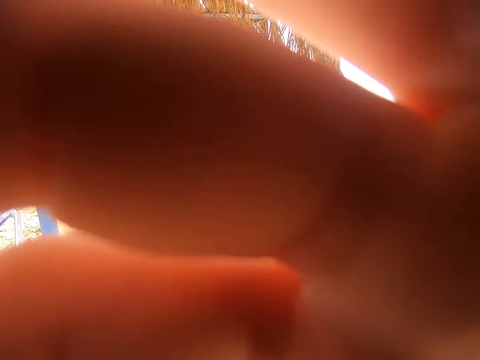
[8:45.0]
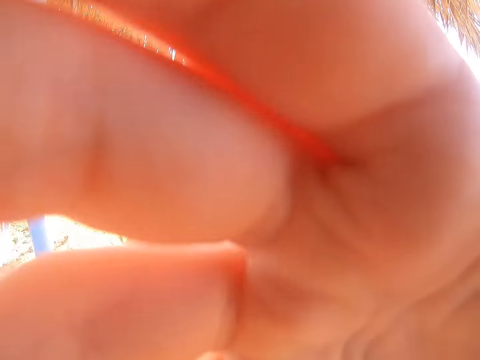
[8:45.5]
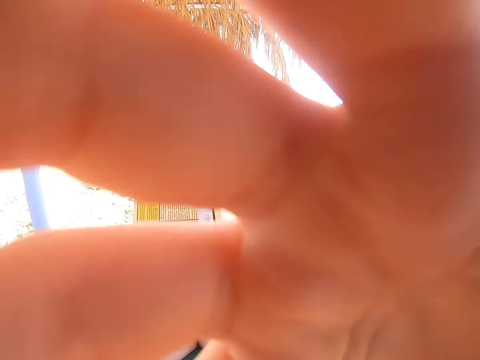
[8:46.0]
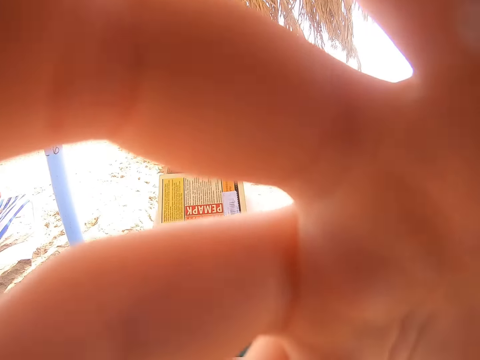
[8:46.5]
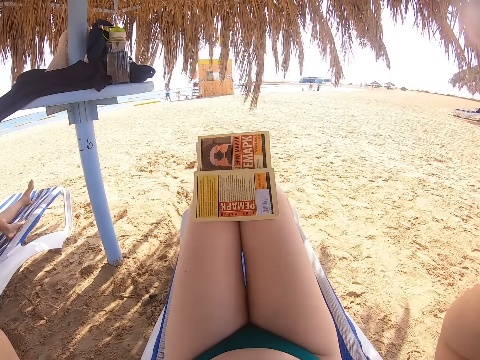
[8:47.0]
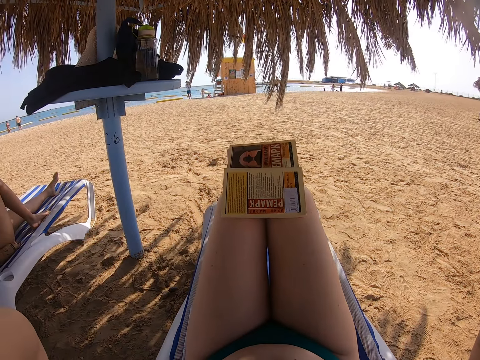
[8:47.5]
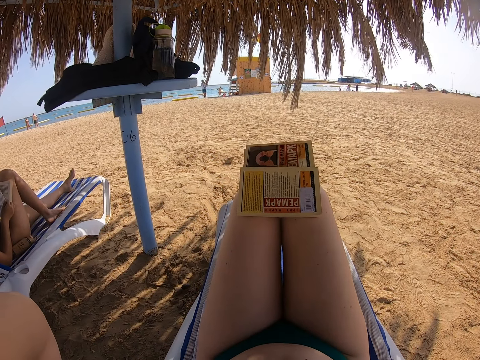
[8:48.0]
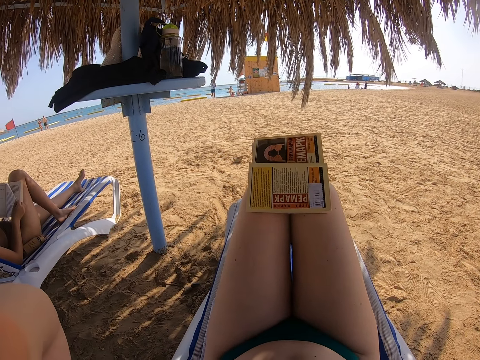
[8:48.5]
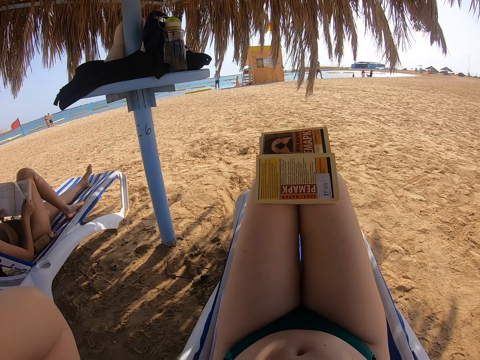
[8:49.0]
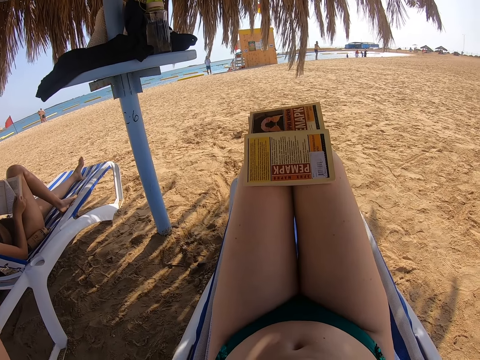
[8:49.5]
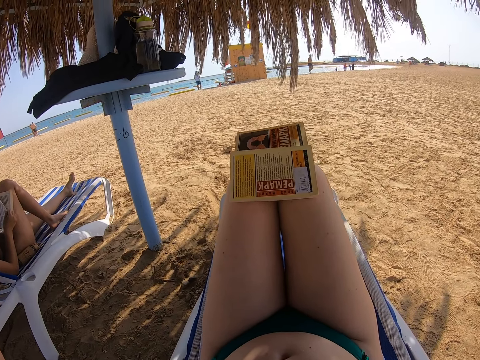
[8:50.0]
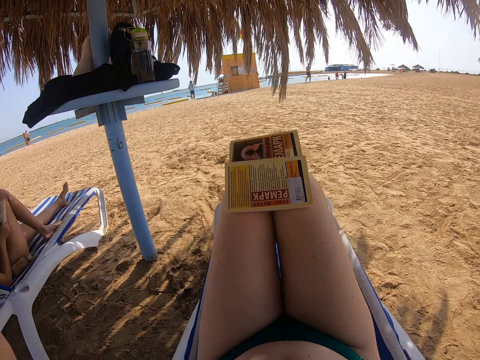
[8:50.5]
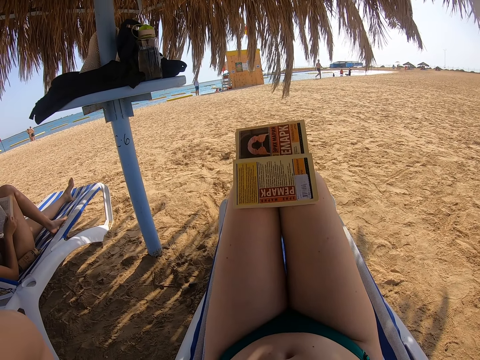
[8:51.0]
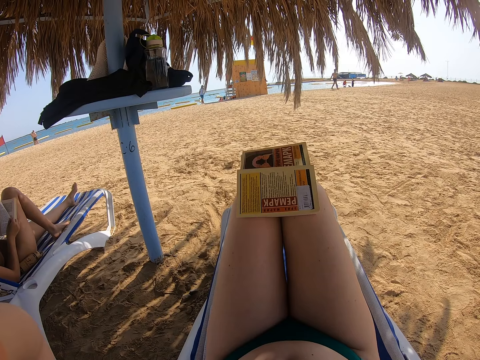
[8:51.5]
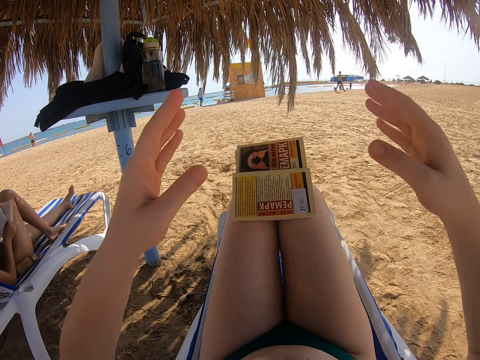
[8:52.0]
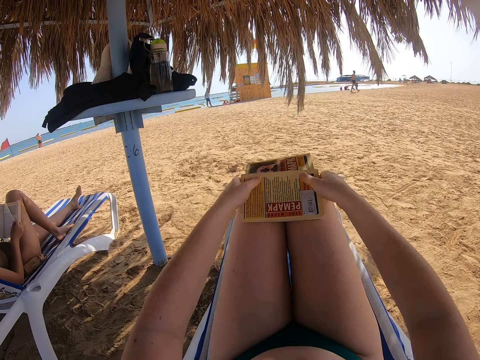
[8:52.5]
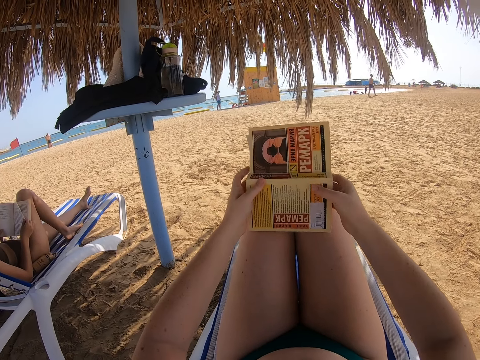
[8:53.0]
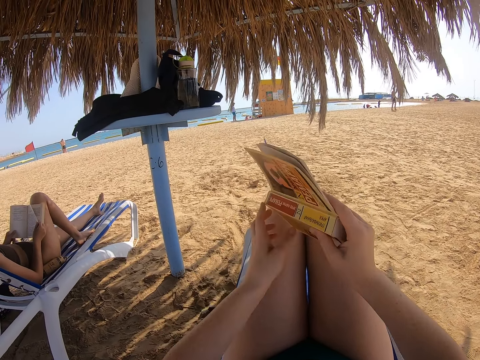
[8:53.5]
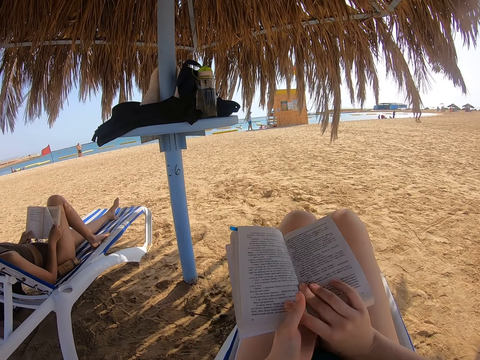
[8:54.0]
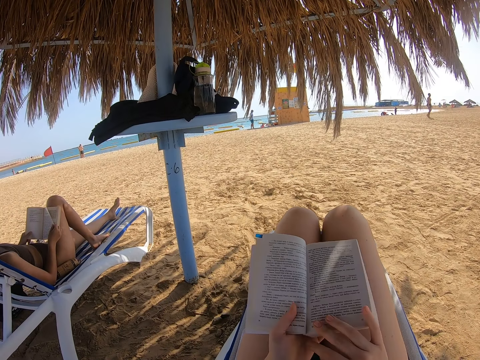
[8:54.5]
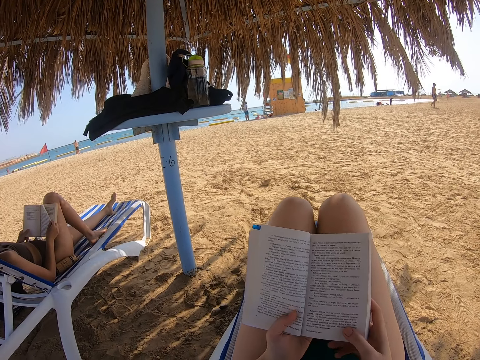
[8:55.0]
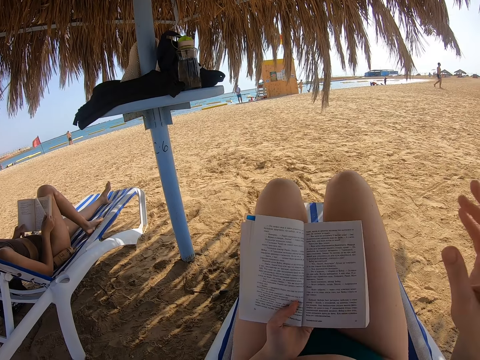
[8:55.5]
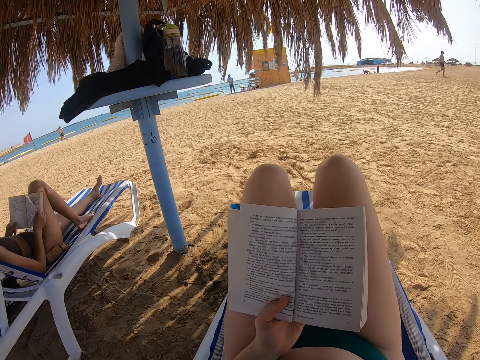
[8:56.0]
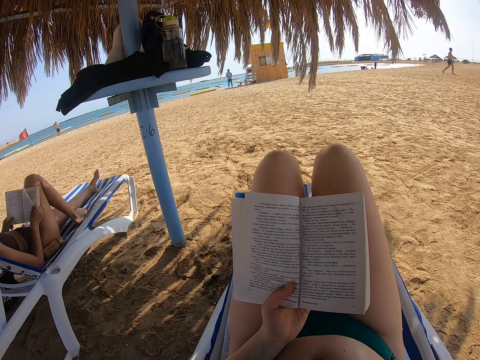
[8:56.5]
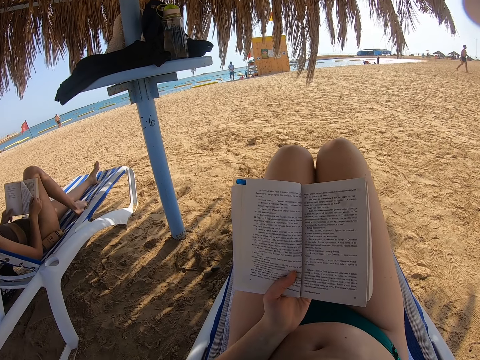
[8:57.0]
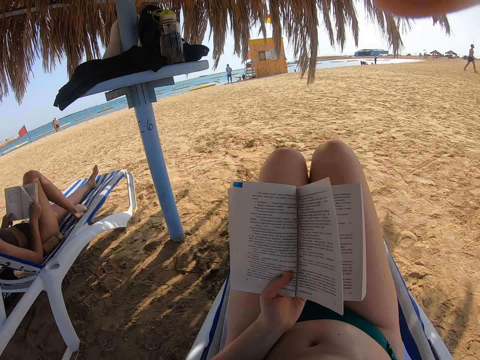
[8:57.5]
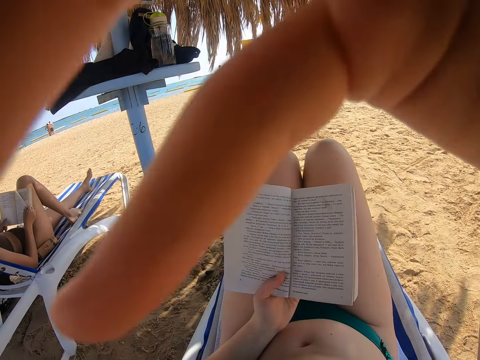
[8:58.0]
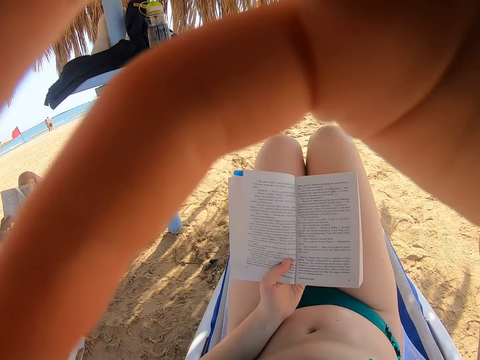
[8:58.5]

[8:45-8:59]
The lady reads the book. The camera wearer withdraws both hands from something. They pick the book with both hands from the lap. They turn the book. They read the book. They fix the camera. They raise the right hand towards something.

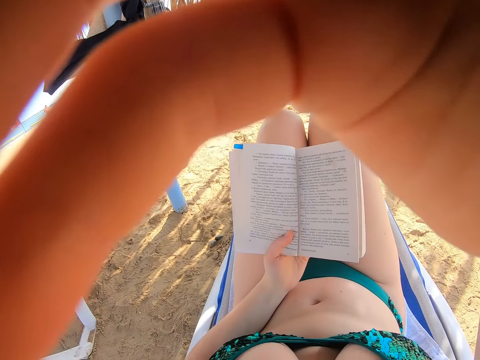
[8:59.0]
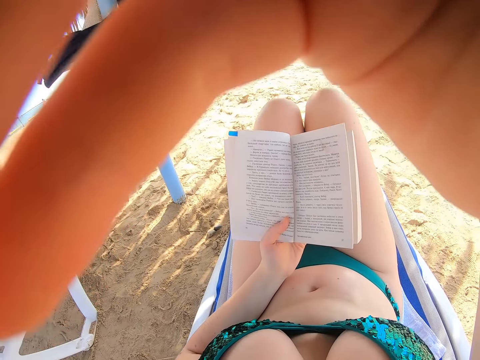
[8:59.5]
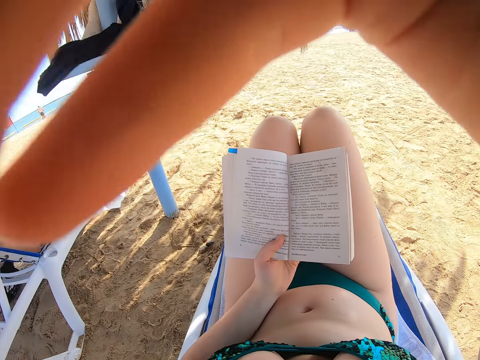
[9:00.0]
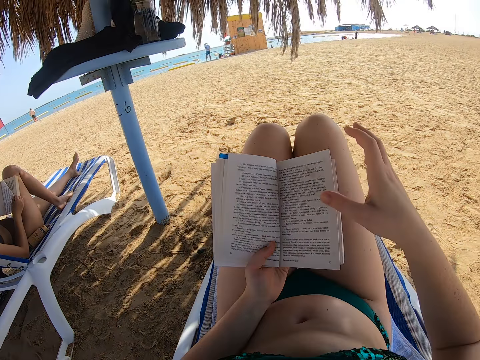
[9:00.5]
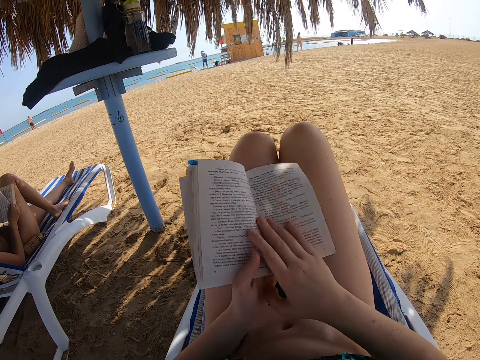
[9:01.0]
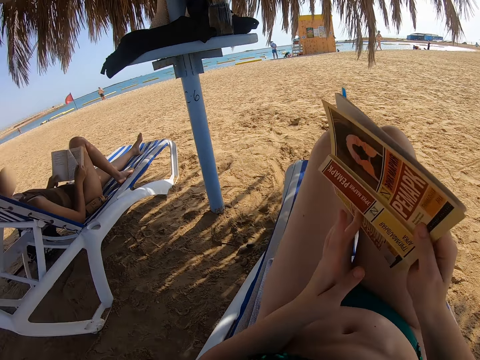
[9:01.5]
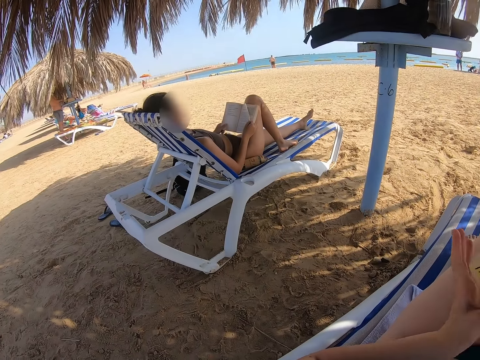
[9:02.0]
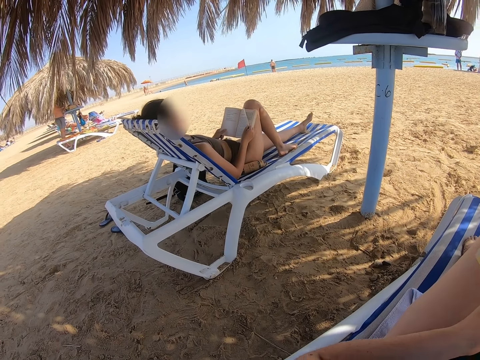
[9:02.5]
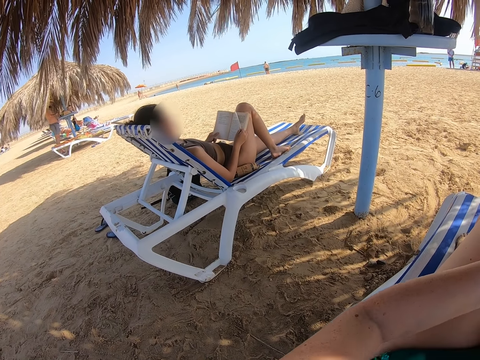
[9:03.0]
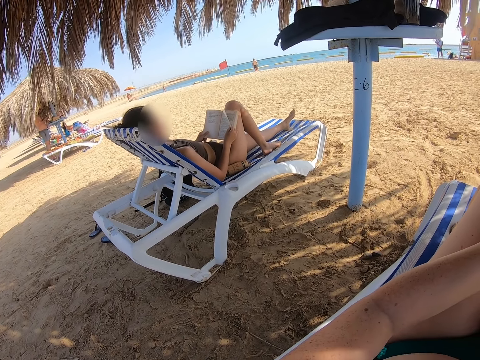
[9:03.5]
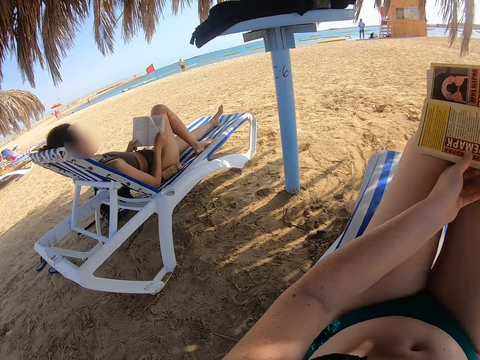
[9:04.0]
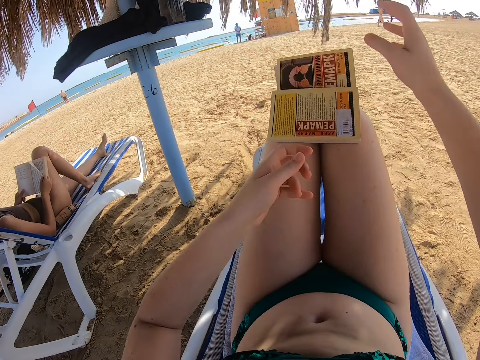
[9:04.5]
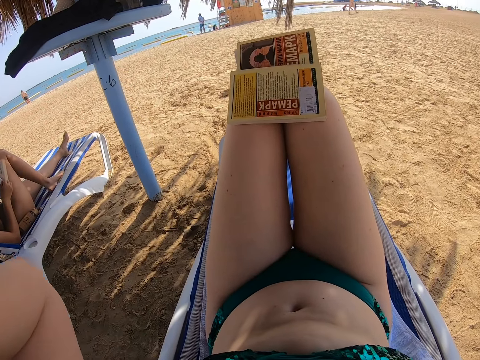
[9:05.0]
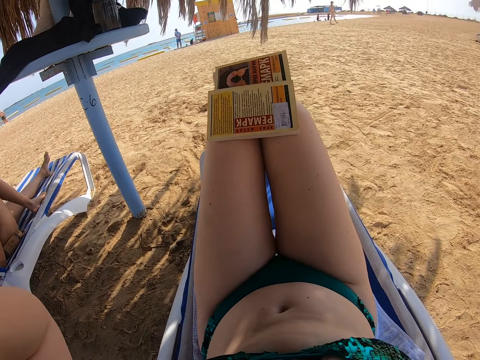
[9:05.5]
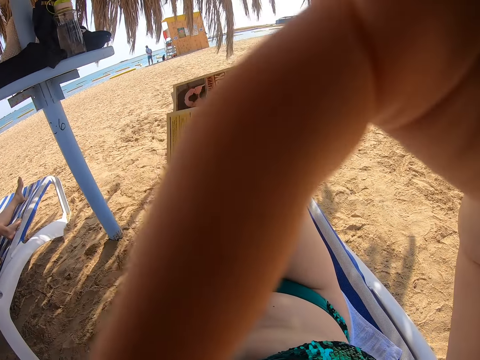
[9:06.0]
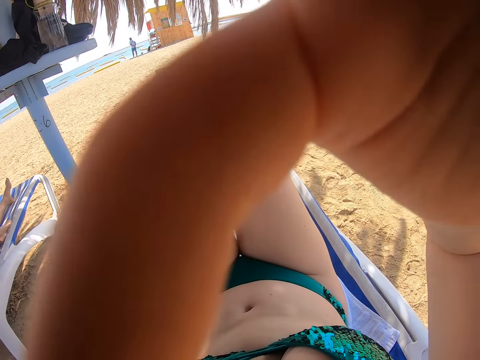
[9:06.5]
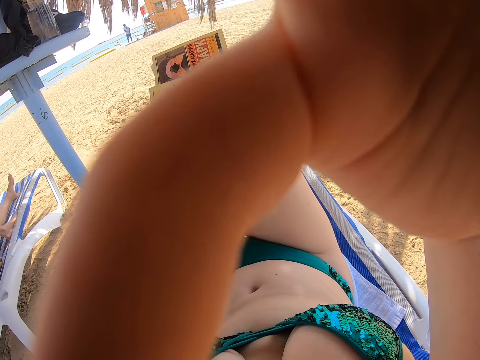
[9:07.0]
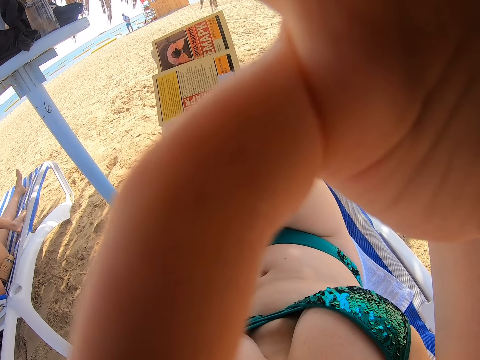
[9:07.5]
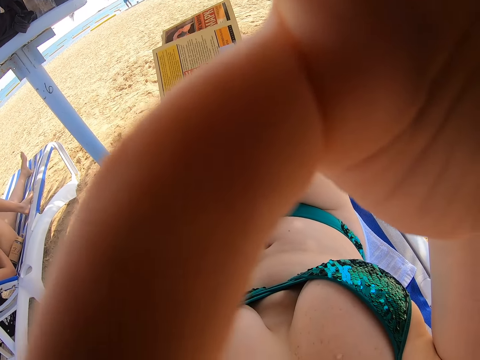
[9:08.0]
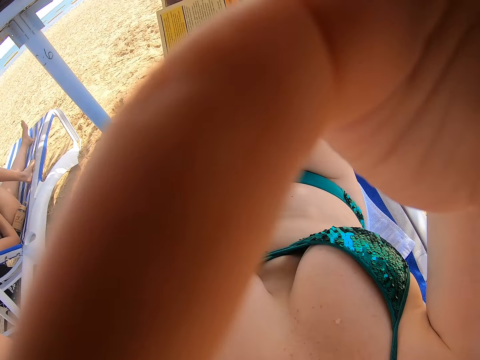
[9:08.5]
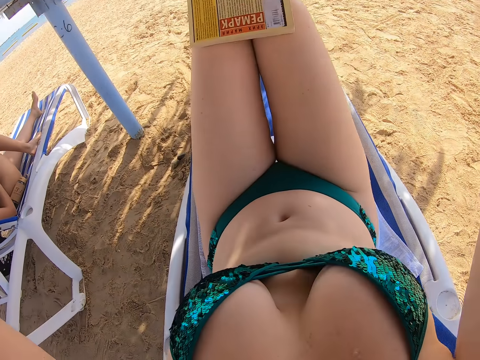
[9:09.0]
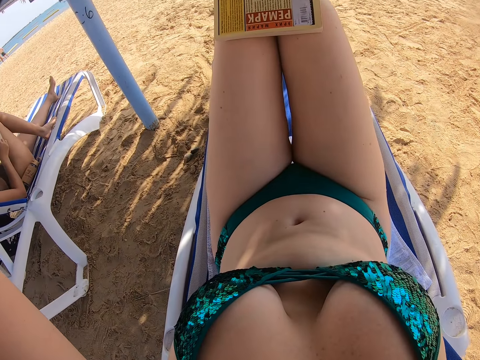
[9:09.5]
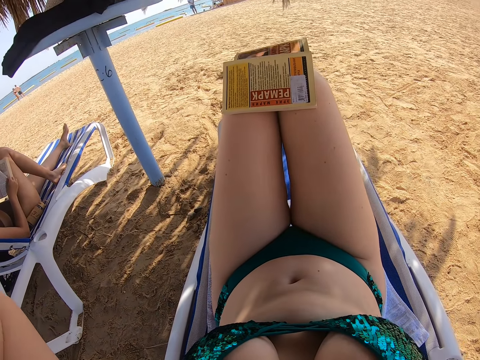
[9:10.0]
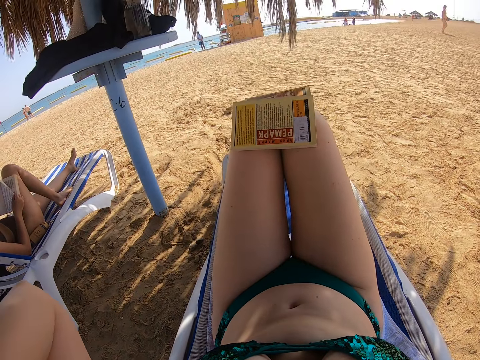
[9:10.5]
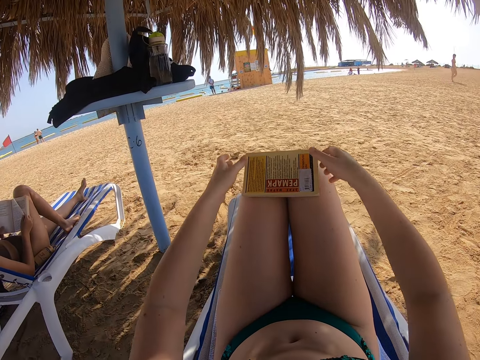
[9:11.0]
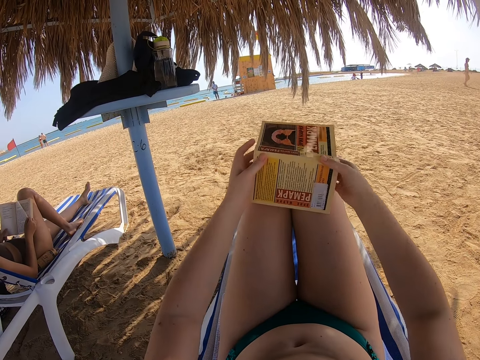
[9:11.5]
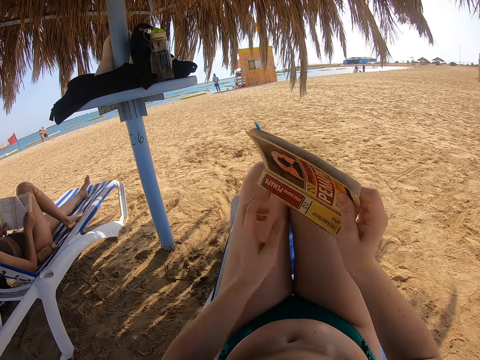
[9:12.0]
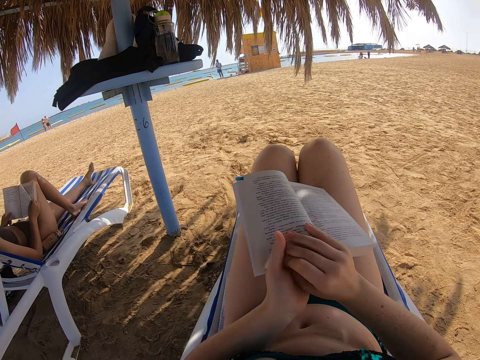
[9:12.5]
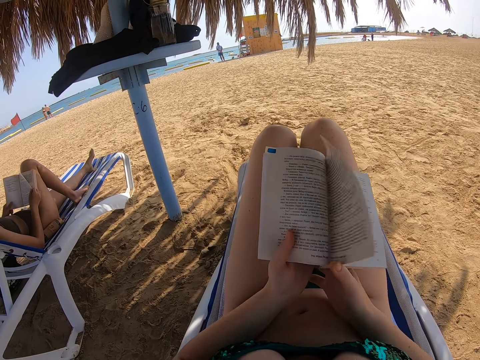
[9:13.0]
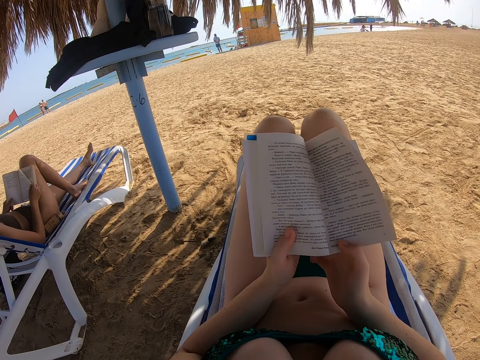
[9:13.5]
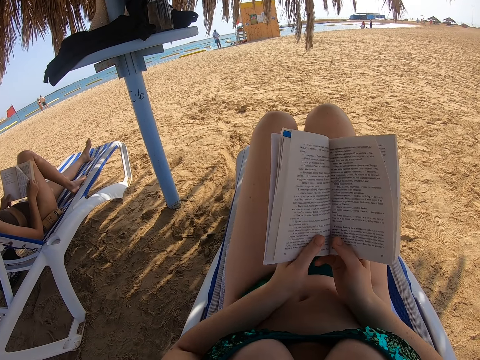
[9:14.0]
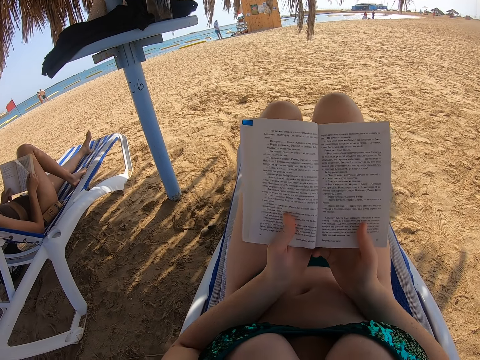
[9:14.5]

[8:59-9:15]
The camera wearer turns the book. They withdraw the right hand from something. They stare at a lady. They place the book with both hands on the laps. They fix the camera. They raise both hands towards something. They withdraw both hands from something. They pick up the book with both hands. They turn the book upside down with both hands. They read the book.
